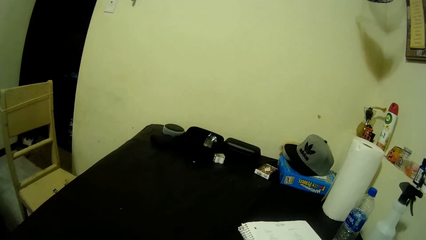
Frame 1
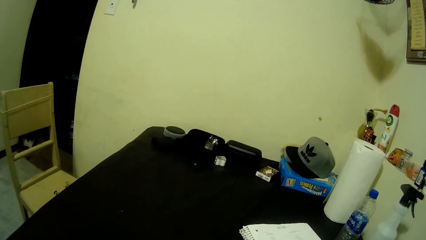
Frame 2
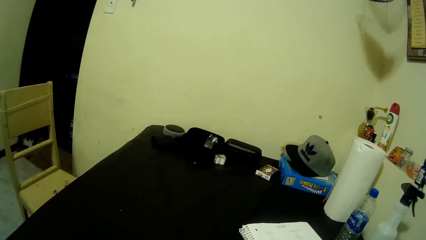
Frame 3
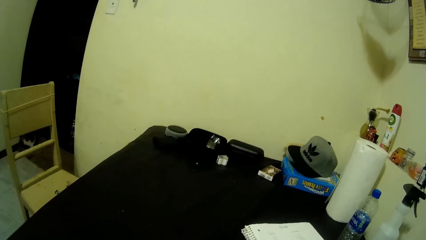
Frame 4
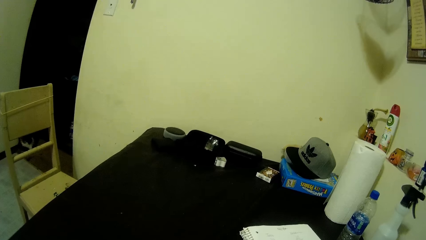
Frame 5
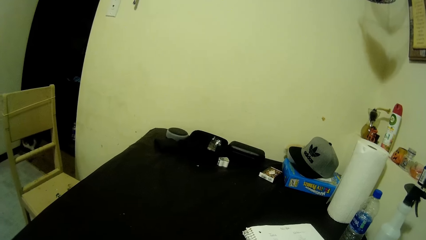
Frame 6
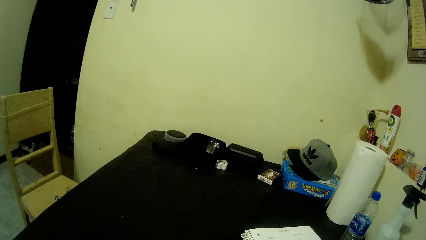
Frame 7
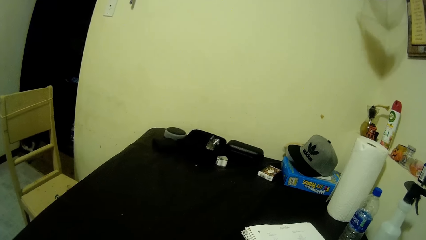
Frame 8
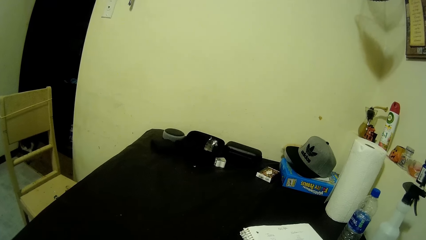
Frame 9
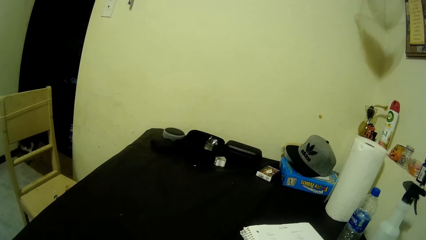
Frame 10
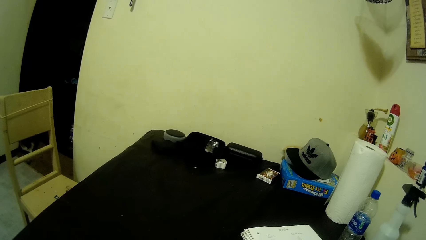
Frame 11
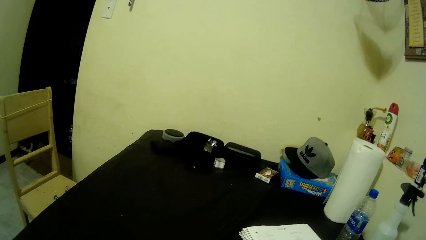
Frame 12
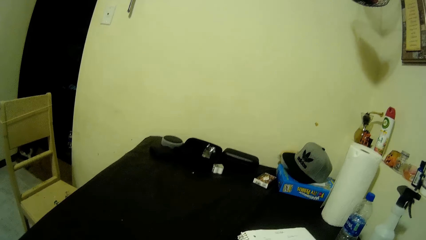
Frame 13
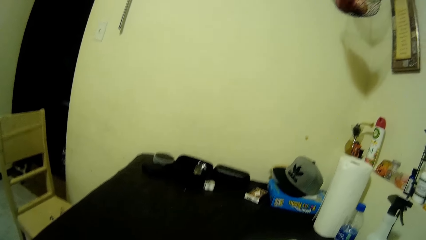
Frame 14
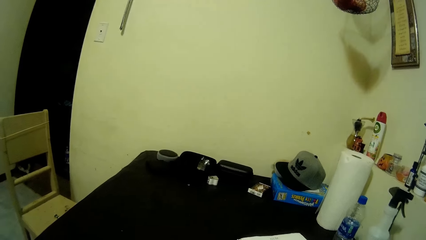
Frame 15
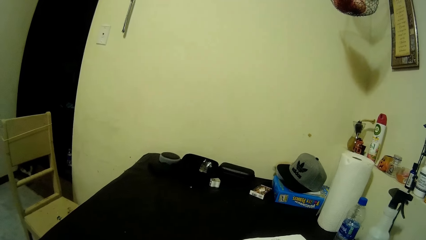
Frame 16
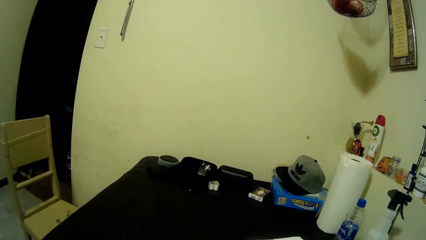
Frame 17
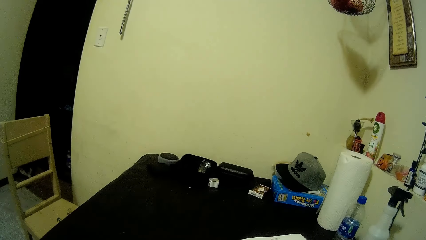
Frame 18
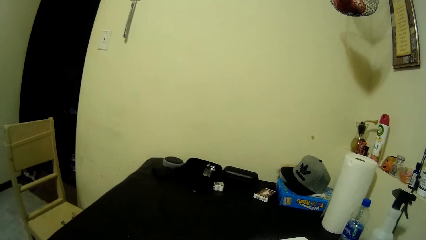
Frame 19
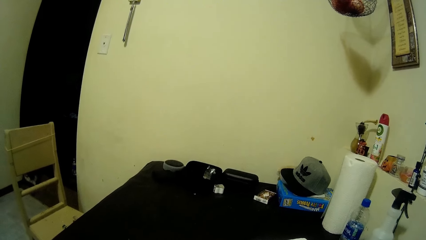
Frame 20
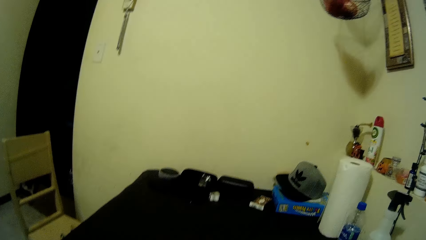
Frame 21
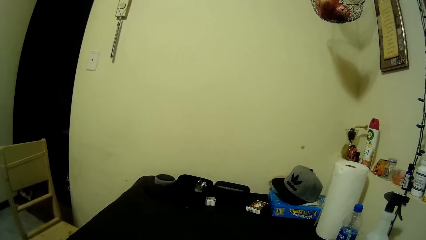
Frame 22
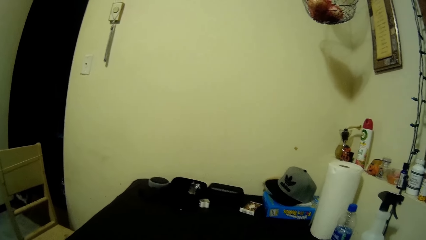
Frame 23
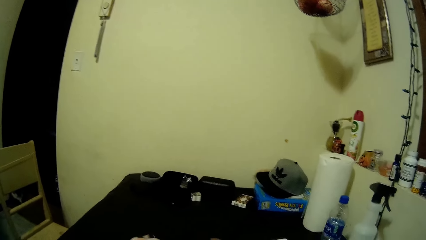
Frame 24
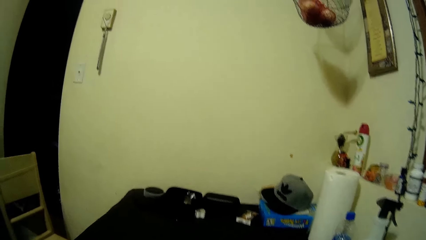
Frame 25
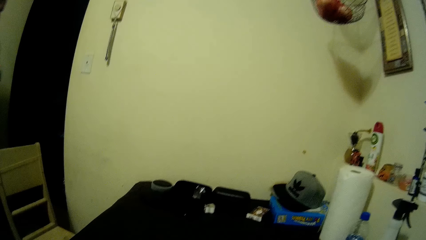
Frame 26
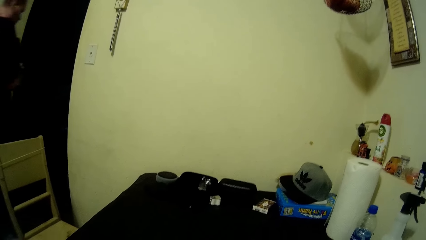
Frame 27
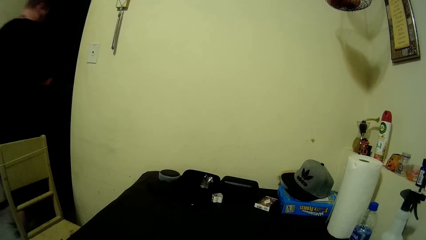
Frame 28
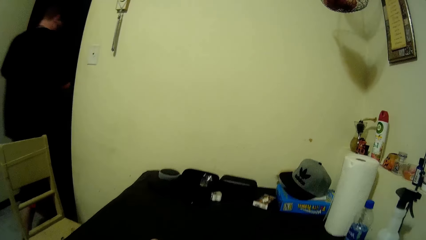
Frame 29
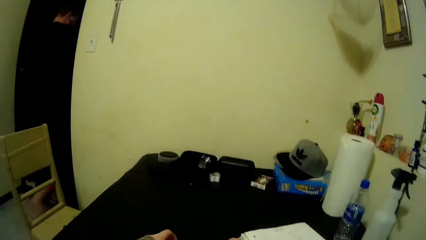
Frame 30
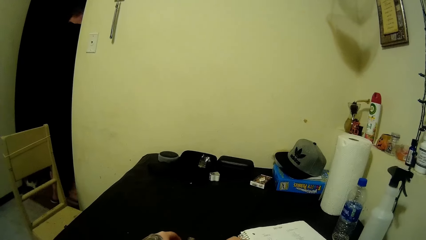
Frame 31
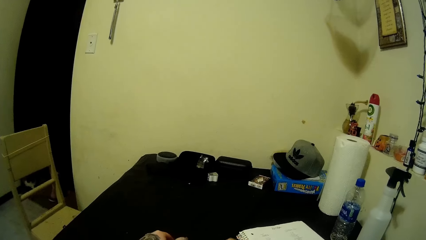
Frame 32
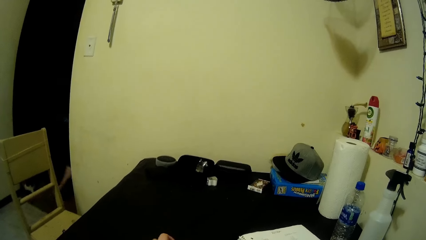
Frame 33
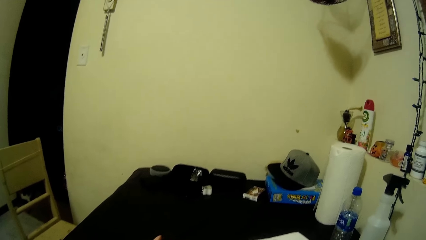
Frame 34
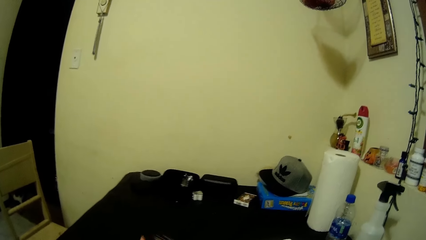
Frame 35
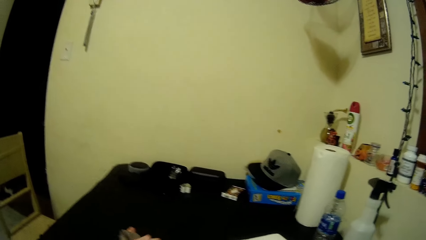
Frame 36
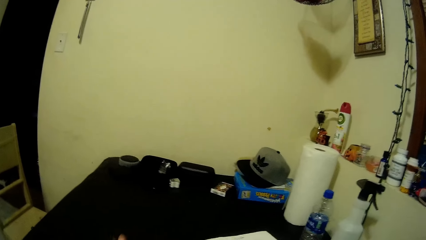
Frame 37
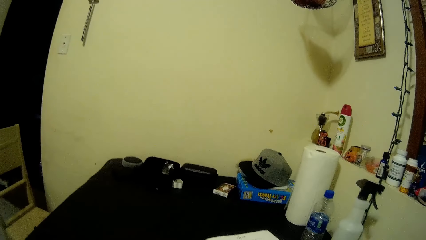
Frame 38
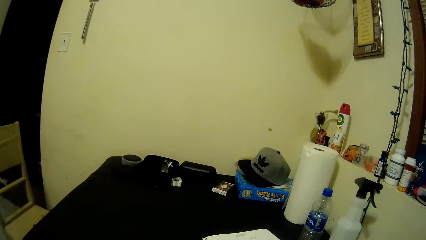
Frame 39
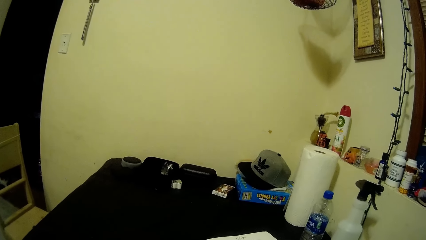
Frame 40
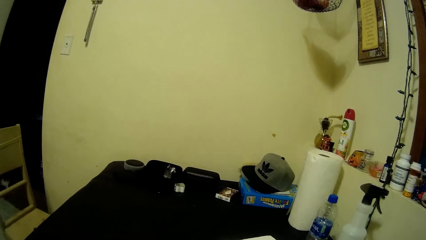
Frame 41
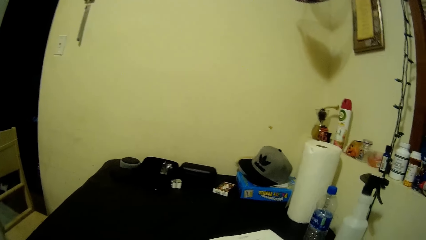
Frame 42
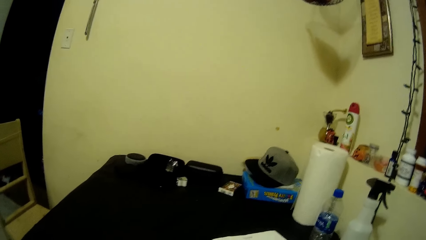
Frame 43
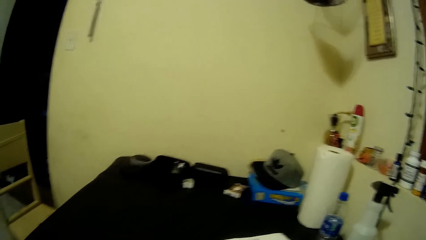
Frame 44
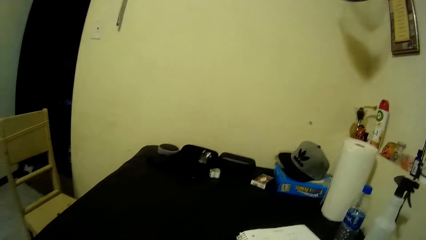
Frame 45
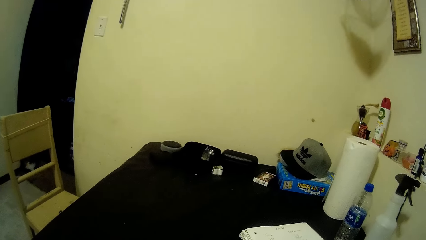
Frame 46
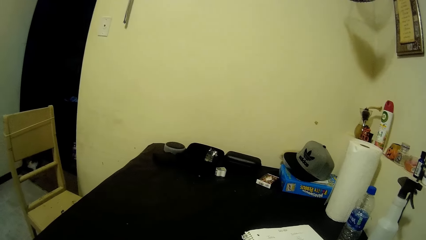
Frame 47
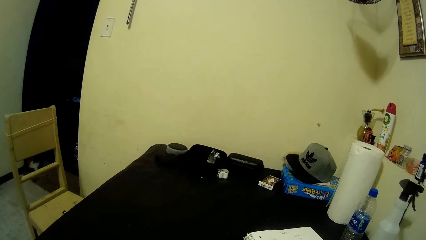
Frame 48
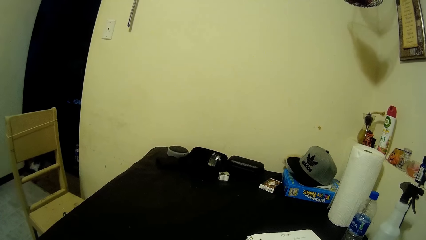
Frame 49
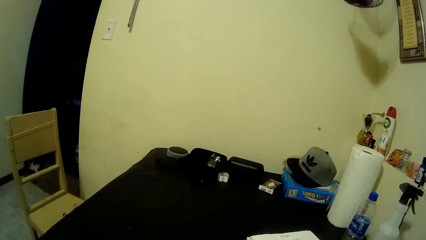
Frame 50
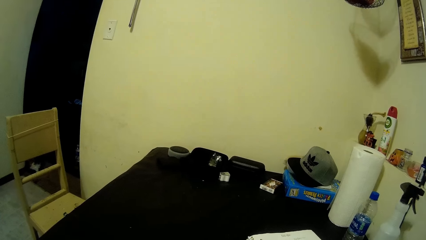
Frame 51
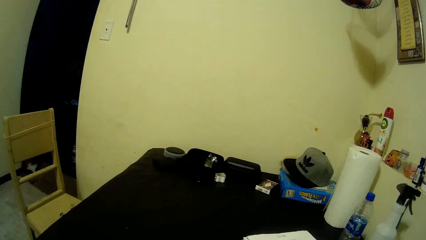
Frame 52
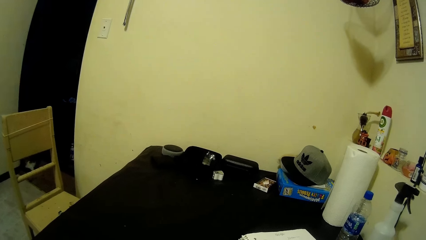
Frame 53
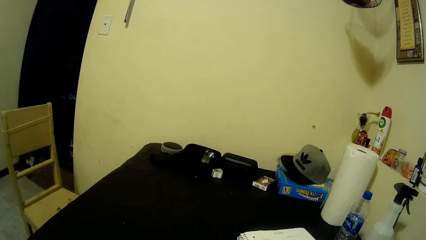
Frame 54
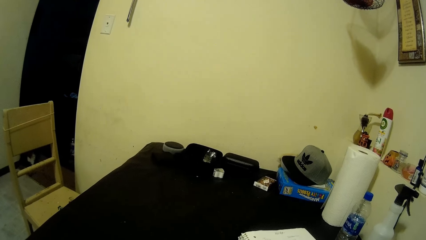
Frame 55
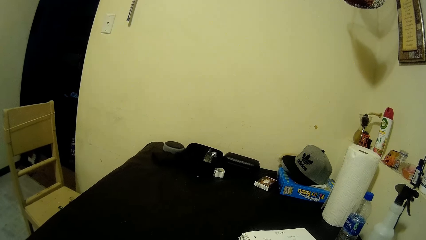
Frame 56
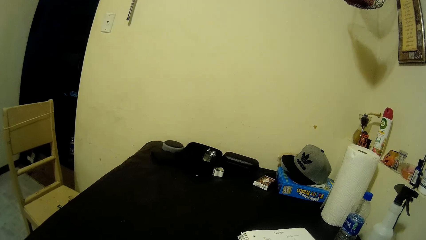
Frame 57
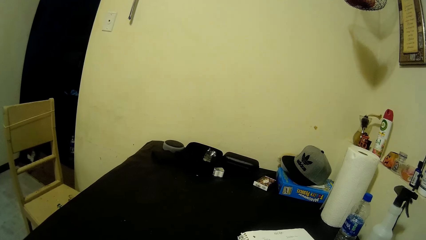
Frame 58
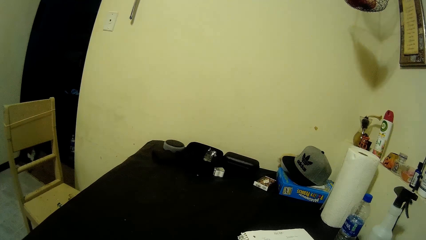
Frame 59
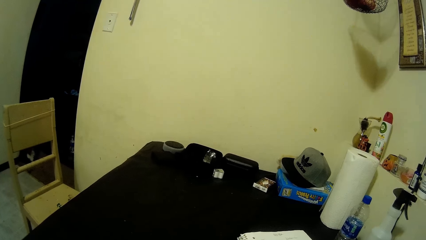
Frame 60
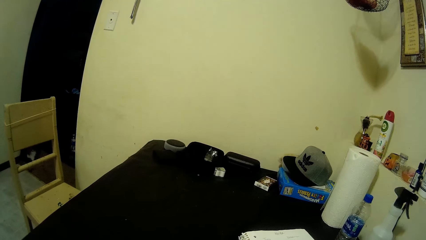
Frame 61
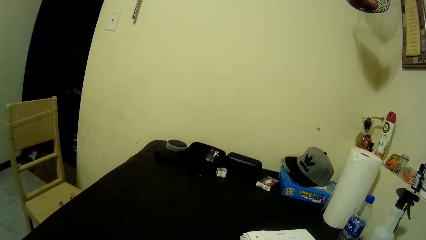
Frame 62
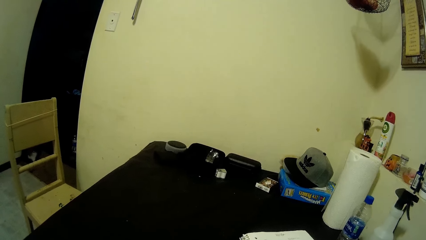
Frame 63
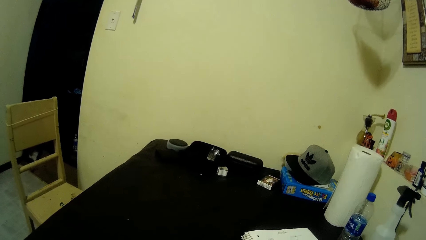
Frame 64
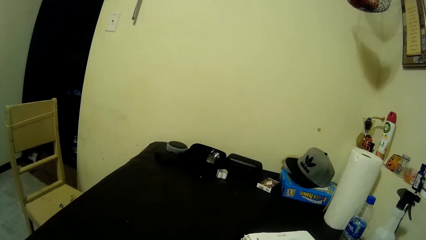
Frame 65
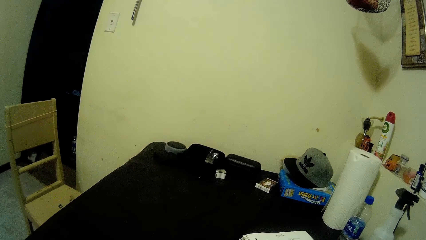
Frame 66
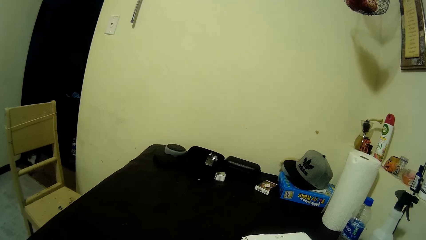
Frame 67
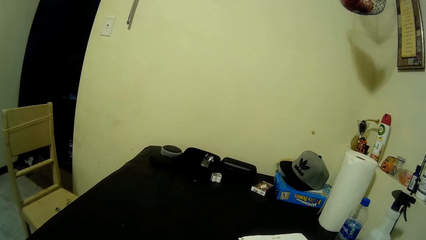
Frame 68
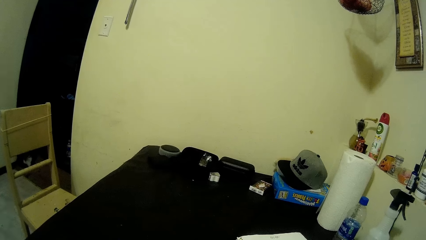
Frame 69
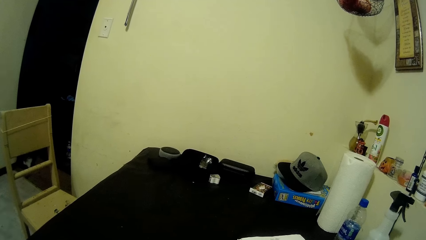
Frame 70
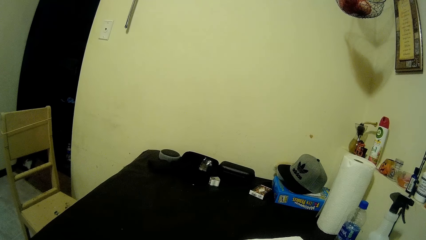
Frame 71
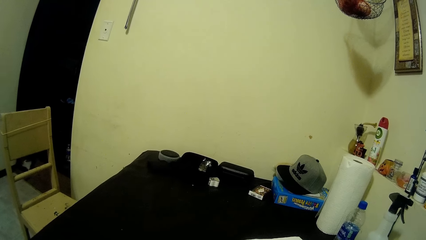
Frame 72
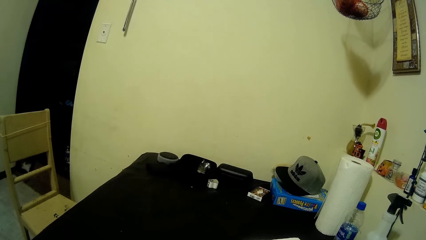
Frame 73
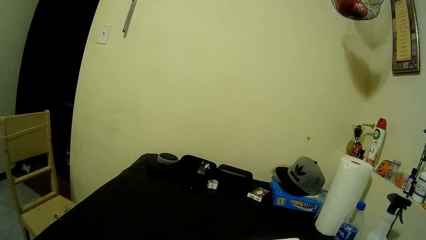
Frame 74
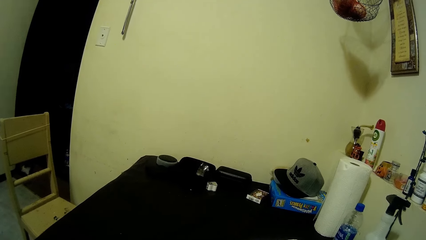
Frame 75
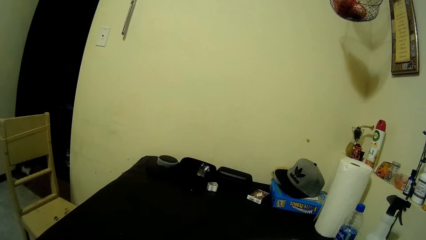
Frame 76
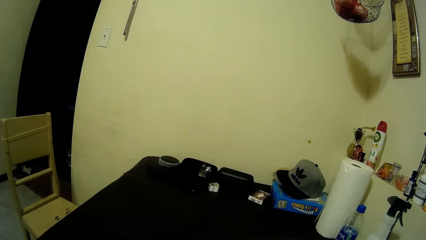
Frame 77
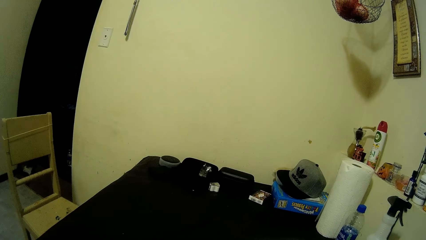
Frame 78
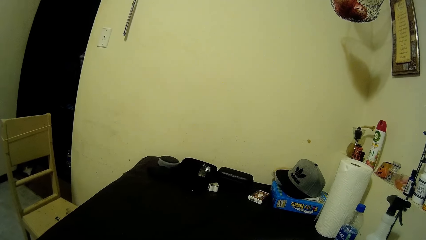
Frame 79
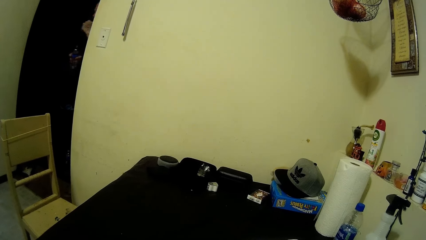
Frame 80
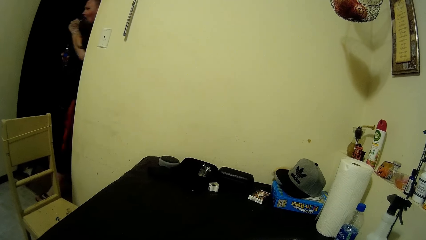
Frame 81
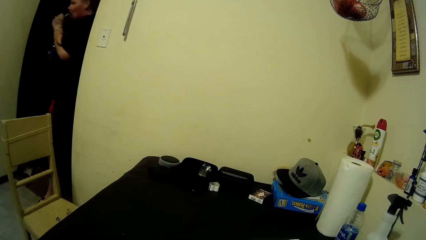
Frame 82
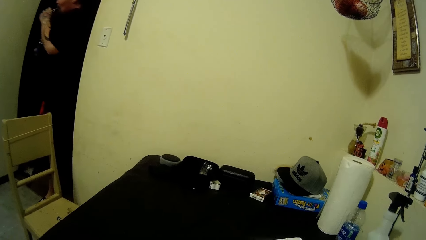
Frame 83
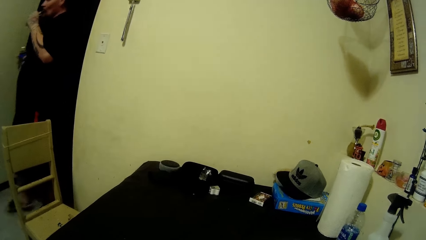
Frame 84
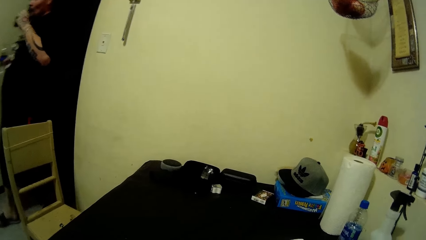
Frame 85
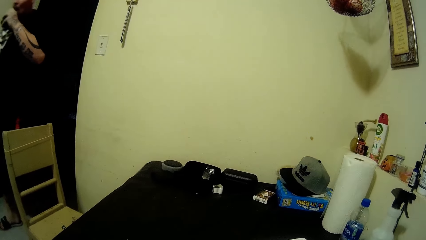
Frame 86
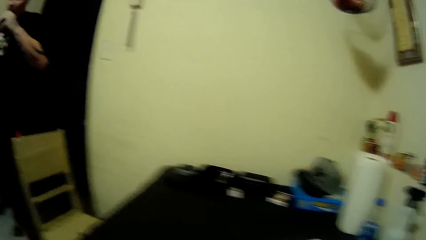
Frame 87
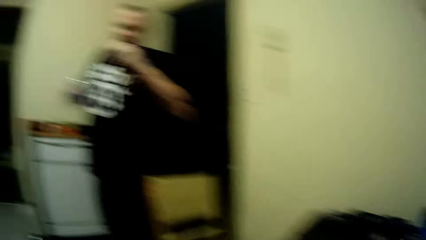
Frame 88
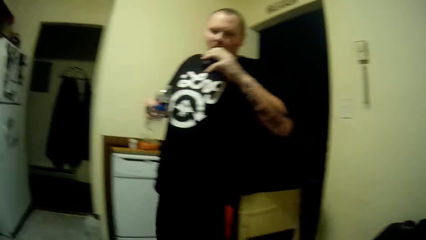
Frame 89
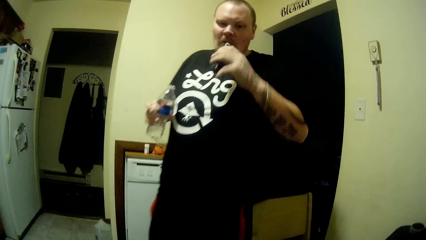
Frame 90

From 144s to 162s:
The camera wearer looks at the table. A man walks into a room. The camera wearer looks at the man leave the room. They look around. They look at the man walk into the room.
